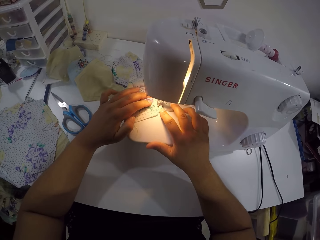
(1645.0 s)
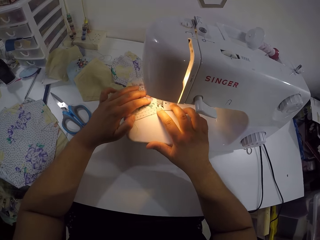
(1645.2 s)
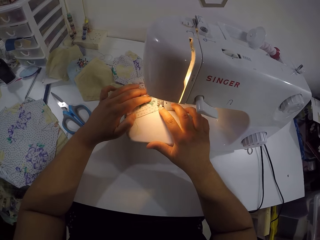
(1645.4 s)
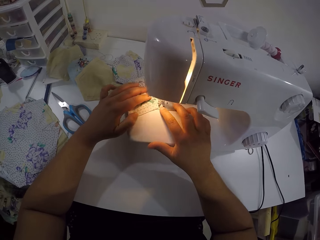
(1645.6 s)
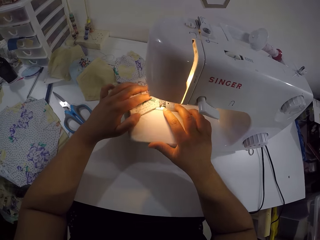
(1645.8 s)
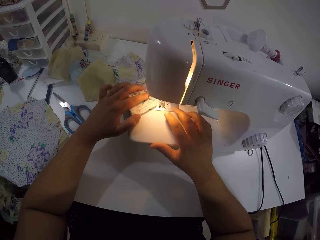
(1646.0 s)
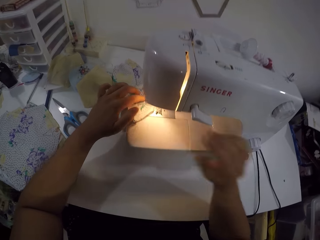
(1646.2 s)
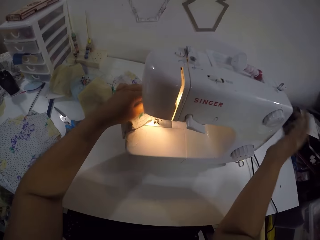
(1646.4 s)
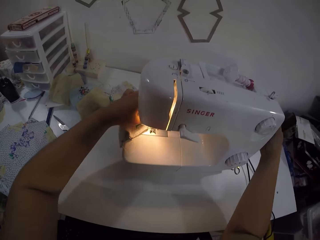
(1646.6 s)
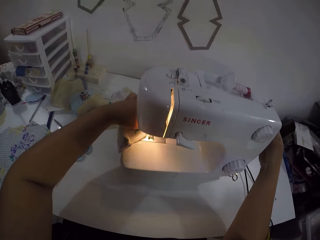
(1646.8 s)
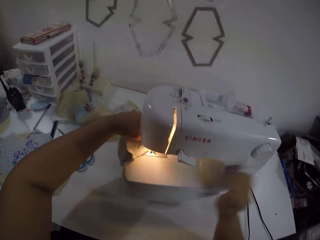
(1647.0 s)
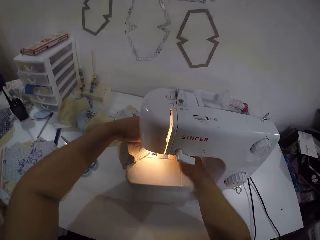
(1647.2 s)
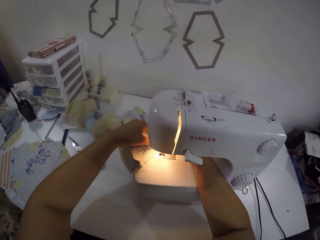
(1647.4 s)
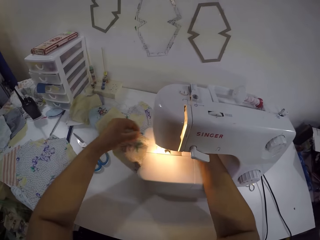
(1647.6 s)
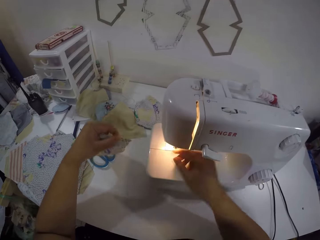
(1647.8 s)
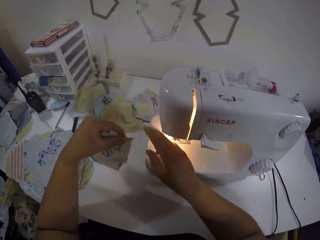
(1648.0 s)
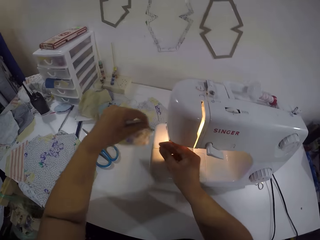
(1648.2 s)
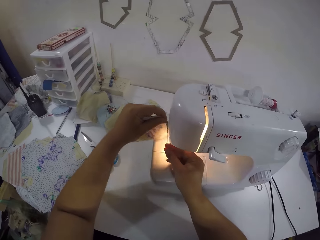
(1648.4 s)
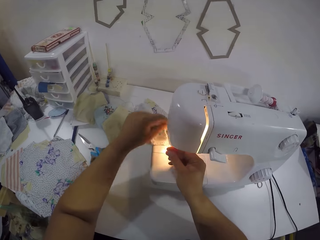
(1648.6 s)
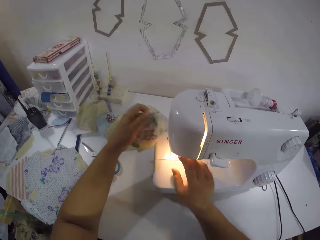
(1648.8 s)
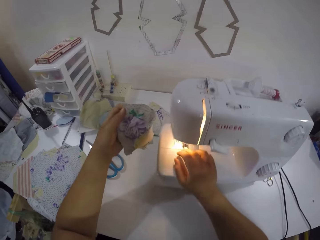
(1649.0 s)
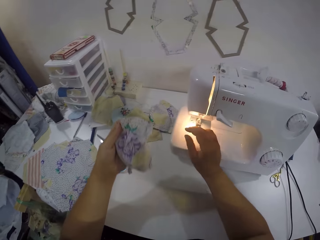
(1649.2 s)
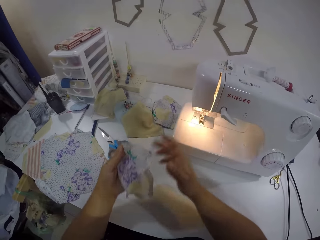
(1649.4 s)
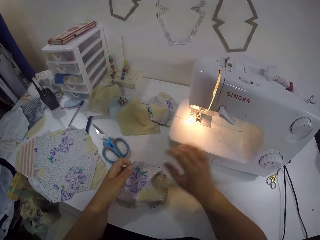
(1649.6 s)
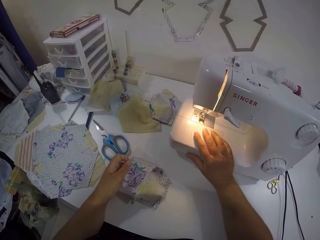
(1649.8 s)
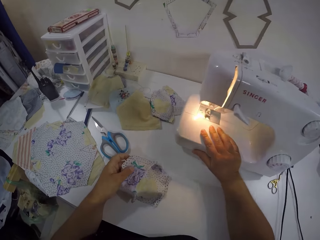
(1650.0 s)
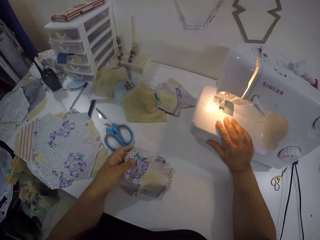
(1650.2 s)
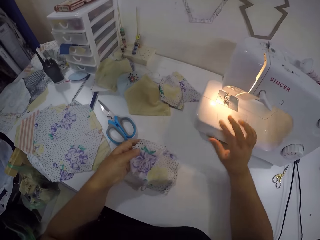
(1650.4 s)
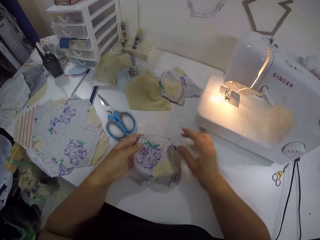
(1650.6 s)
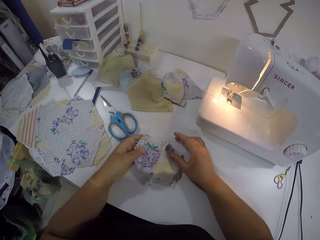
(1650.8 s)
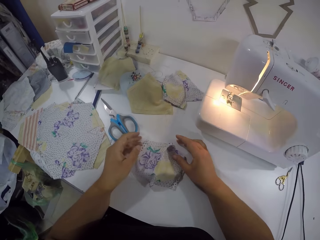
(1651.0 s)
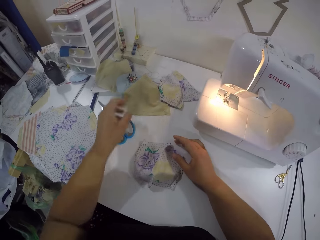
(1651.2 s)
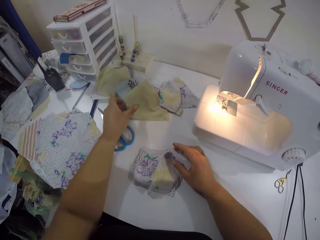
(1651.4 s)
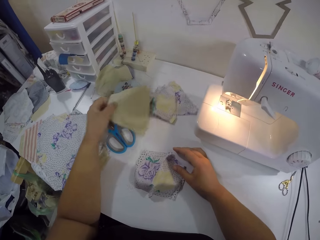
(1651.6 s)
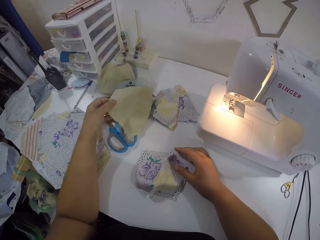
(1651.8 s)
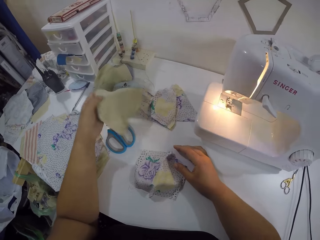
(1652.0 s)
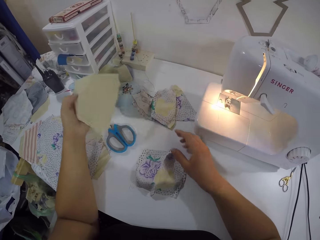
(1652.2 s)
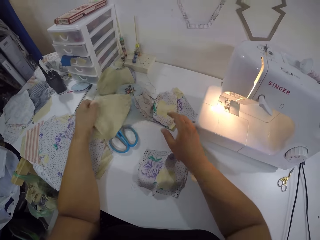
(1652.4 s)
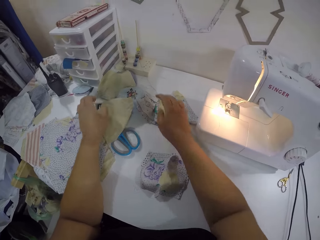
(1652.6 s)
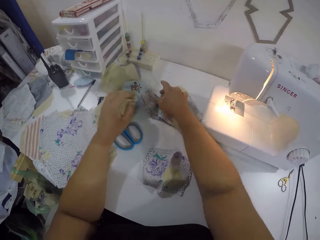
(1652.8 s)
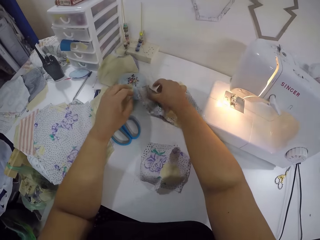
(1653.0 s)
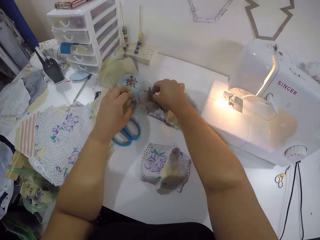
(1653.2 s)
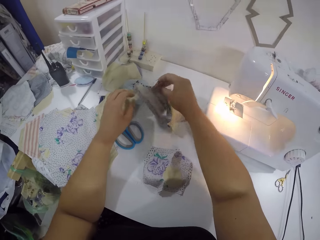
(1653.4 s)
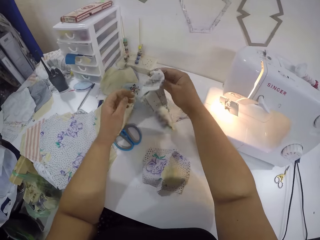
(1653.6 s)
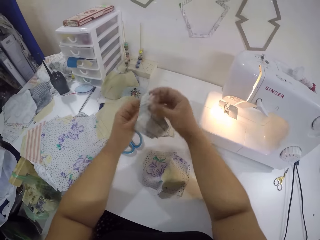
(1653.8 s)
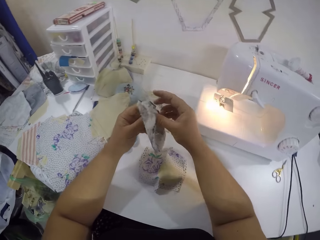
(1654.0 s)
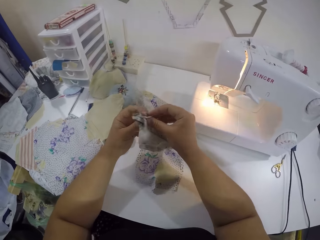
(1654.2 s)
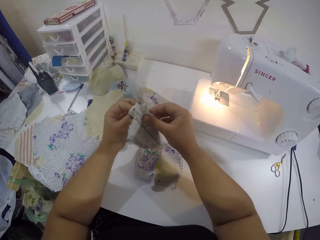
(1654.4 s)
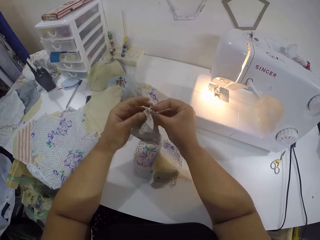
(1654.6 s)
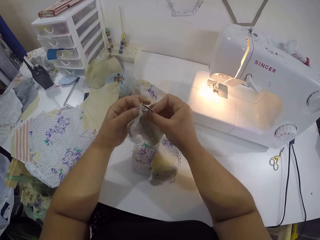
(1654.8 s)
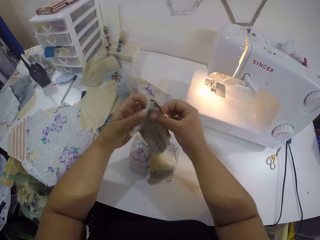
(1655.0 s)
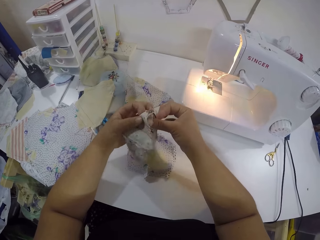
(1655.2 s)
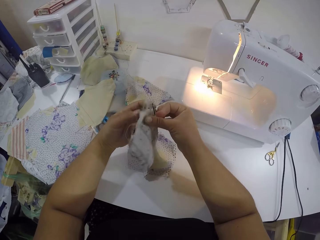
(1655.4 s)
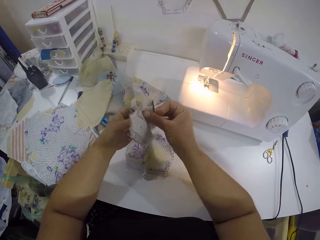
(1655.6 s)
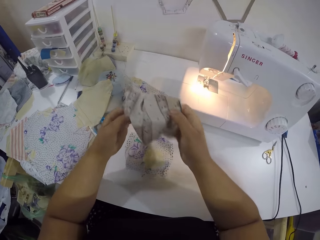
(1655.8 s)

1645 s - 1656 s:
The camera wearer touches the bobbin winder with her right hand. She adjusts the presser bar lifter. She removes the piece of cloth in her left hand from the sewing machine. She holds a thread from the piece of cloth with her right hand. She cuts the thread in her right hand with the sewing machine. She moves the sewing machine aside on the table with her right hand. She drops the piece of cloth in her left hand on the table. She picks up a cloth on the table with her left hand. She drops the cloth in her left hand on the table. She picks up a cloth on the table with her right hand. She opens the cloth with both hands.

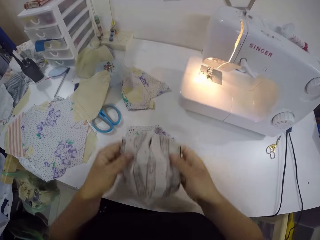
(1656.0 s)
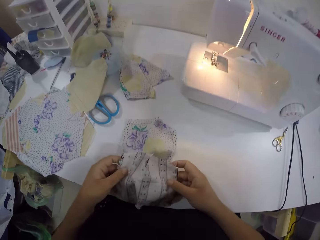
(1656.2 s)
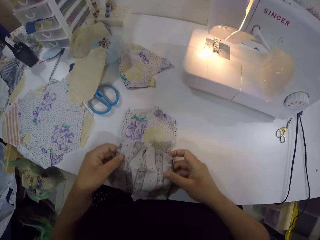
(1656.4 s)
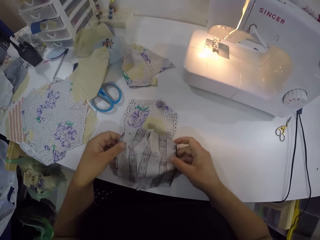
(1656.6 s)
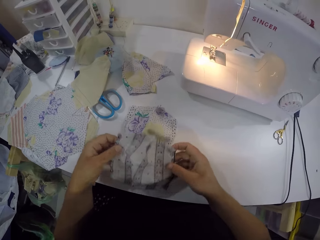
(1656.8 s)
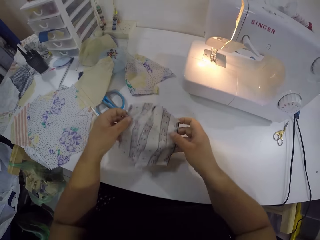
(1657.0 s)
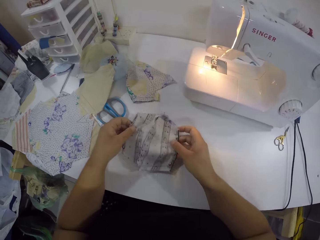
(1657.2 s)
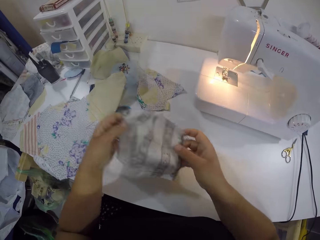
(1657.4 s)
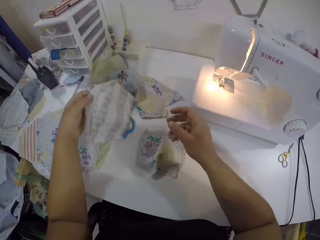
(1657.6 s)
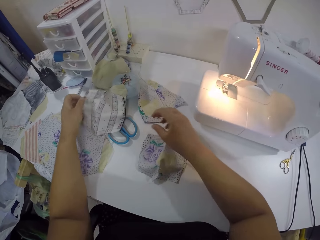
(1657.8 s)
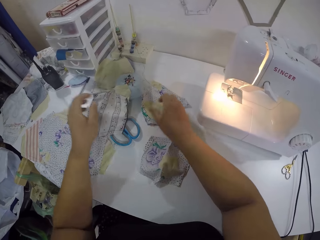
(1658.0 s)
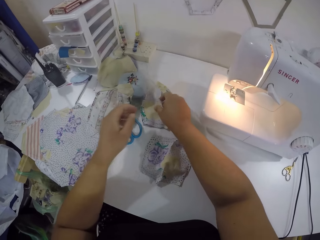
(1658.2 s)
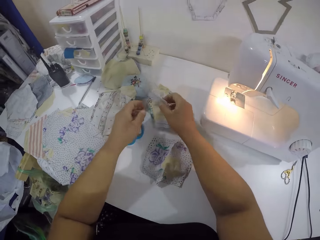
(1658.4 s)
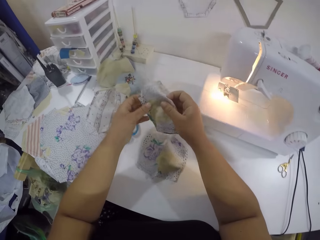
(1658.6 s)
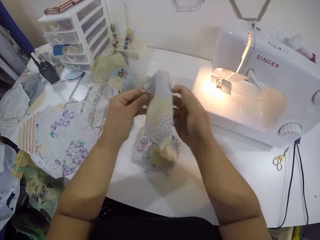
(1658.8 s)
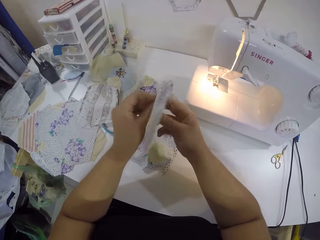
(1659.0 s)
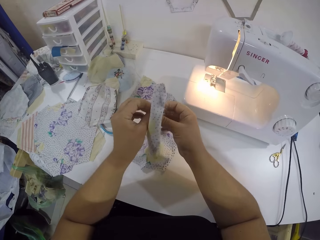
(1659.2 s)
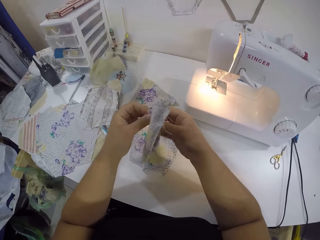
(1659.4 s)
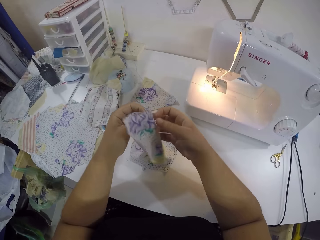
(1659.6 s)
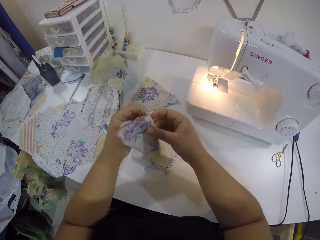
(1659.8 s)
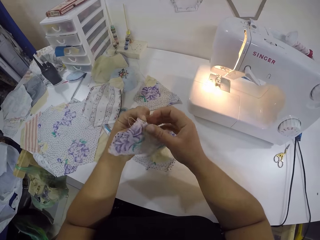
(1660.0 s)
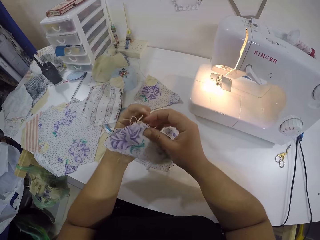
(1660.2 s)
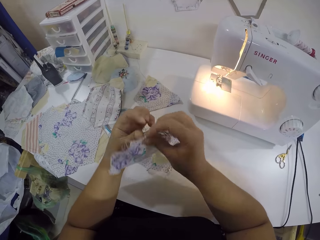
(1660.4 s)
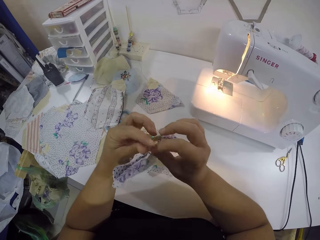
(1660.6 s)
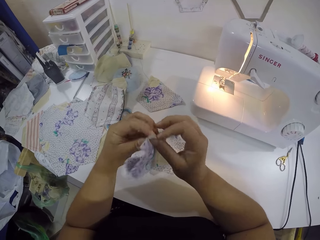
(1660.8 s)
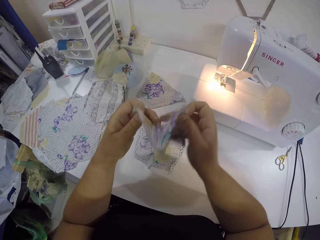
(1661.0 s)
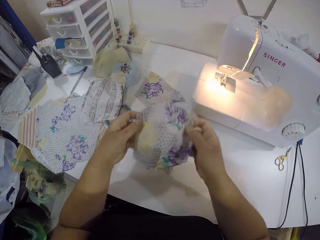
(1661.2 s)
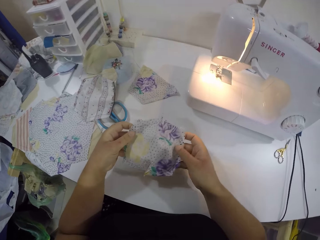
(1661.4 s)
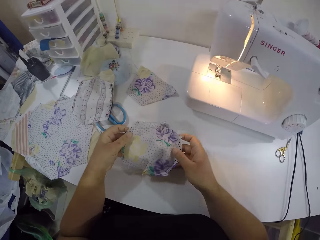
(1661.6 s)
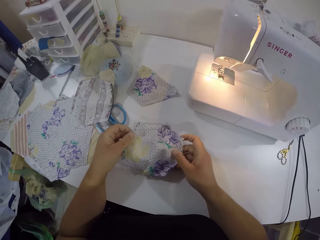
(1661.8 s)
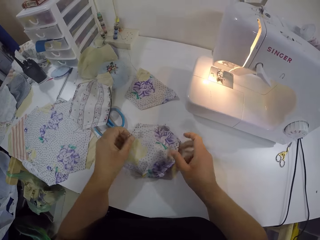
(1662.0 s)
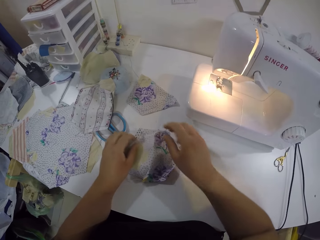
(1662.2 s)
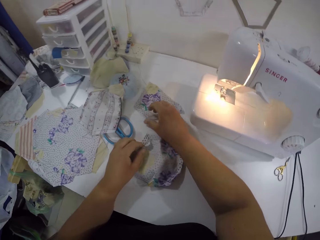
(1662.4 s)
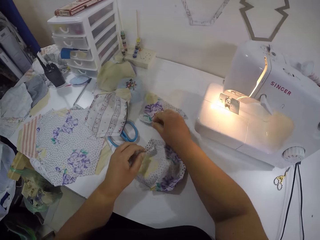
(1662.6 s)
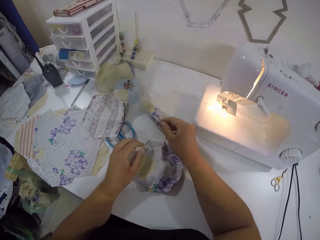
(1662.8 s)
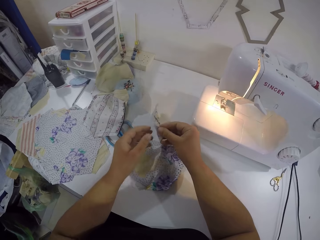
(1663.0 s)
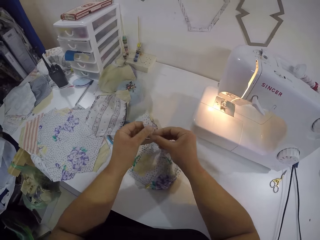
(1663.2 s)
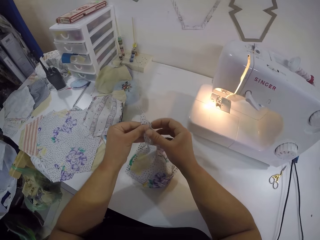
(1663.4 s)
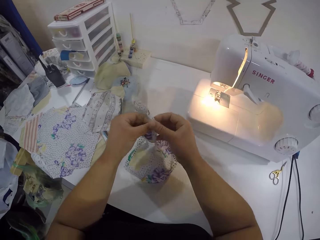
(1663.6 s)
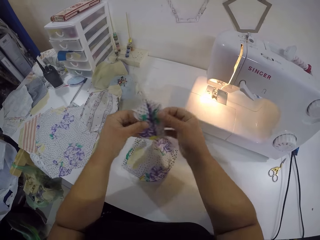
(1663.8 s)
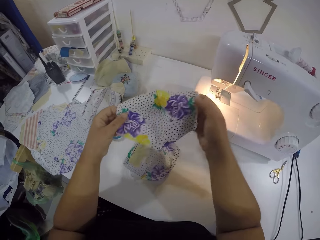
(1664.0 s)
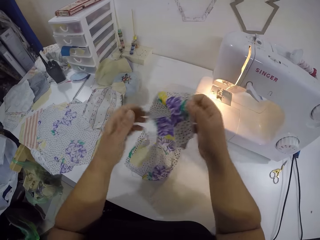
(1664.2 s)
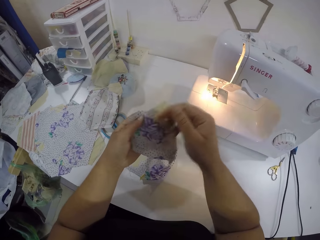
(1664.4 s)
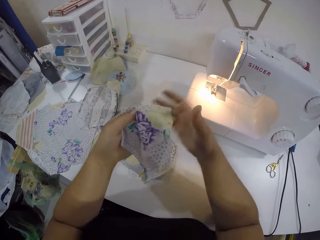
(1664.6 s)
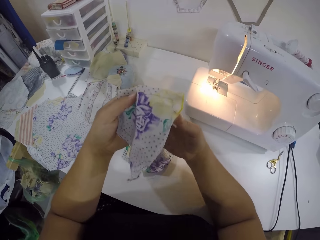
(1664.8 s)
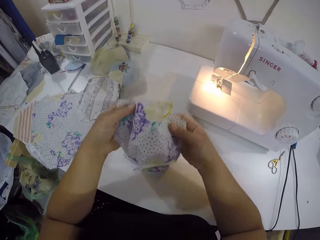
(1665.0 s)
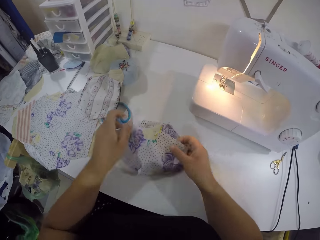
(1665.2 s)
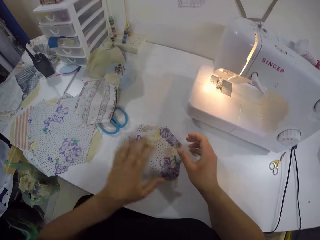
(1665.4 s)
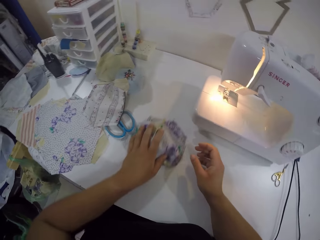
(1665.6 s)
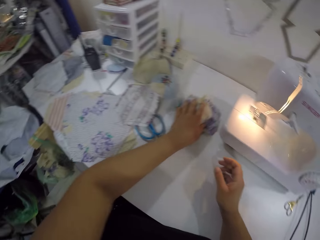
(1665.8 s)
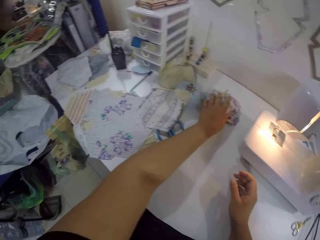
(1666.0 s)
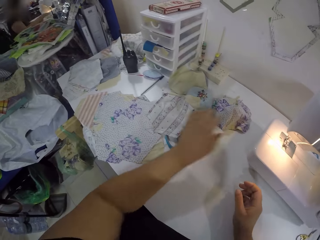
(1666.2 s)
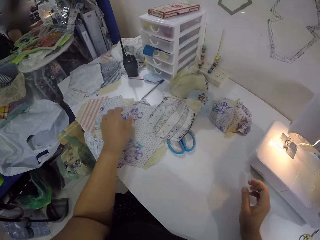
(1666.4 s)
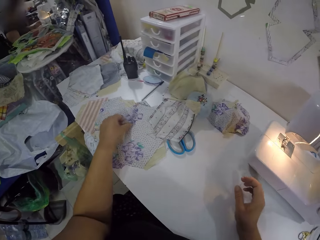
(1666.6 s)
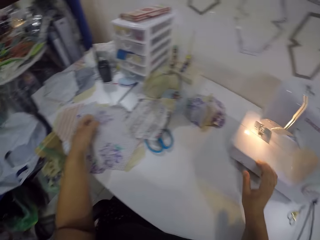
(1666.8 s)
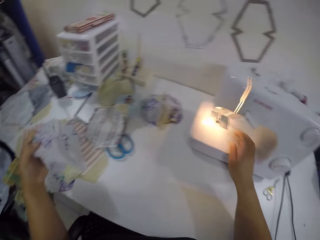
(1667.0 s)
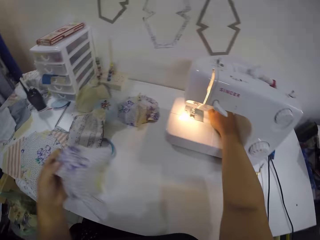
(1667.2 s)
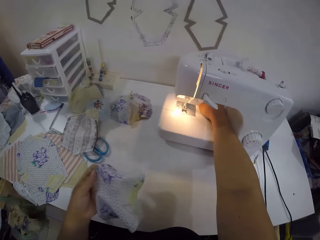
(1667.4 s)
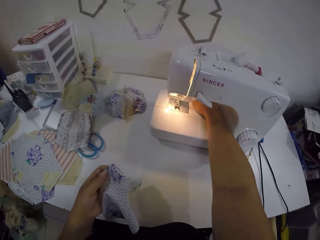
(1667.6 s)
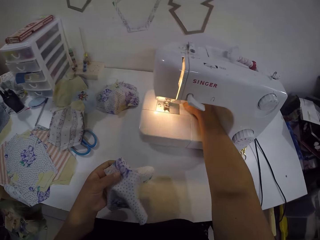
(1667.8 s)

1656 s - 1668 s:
The camera wearer adjusts the fabric. She drops the cloth in her left hand on the table. She picks up a cloth on the table with her right hand. She opens the cloth with both hands. She adjusts the fabric. She drops the cloth on the piece of cloth on the table with both hands. She picks up a cloth on the table with her right hand. She opens the cloth with both hands. She drops the cloth on the clothes on the table with both hands. She moves the cloth aside on the table with her left hand. She picks up a cloth on the table with her left hand.
